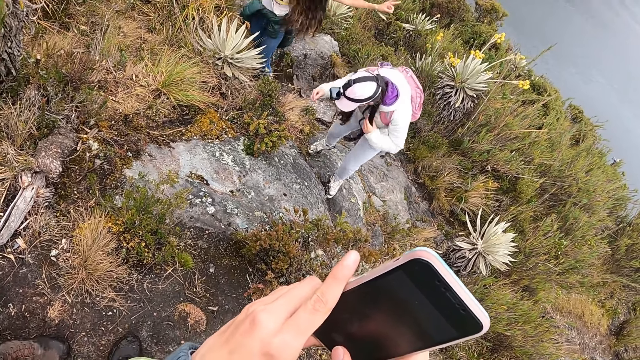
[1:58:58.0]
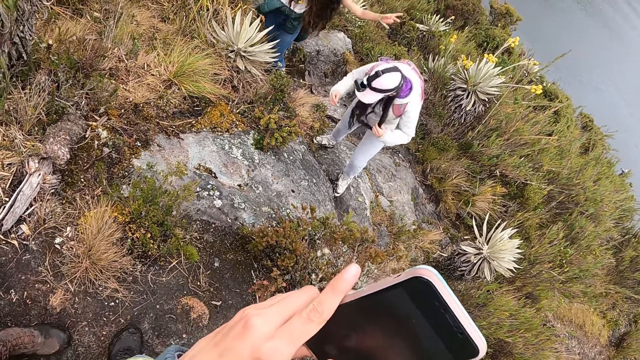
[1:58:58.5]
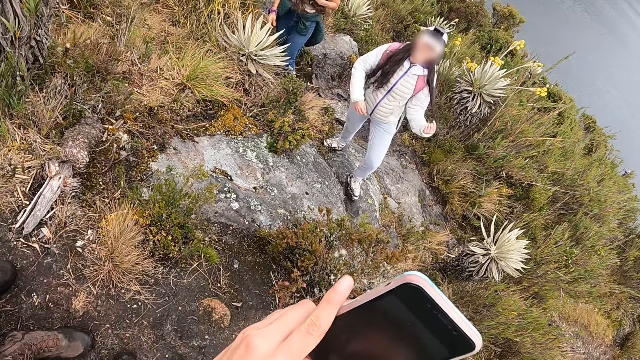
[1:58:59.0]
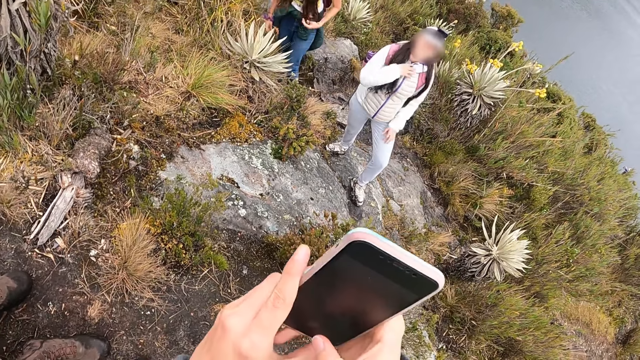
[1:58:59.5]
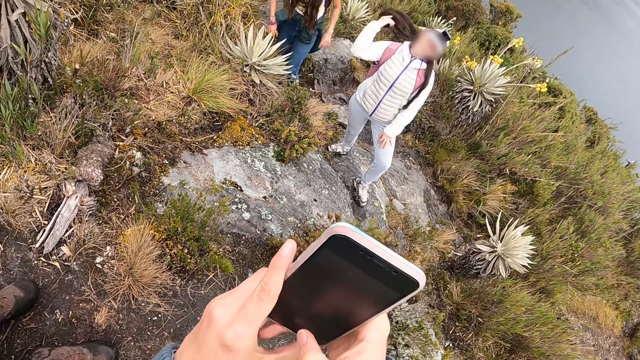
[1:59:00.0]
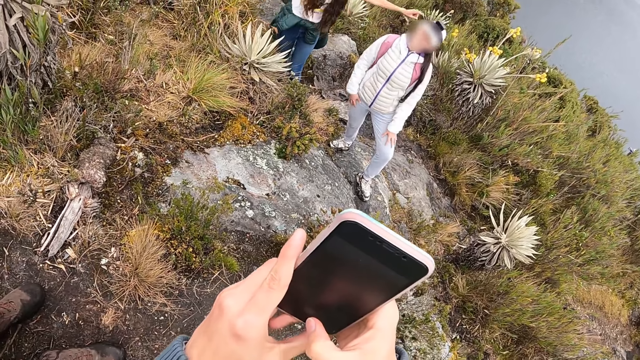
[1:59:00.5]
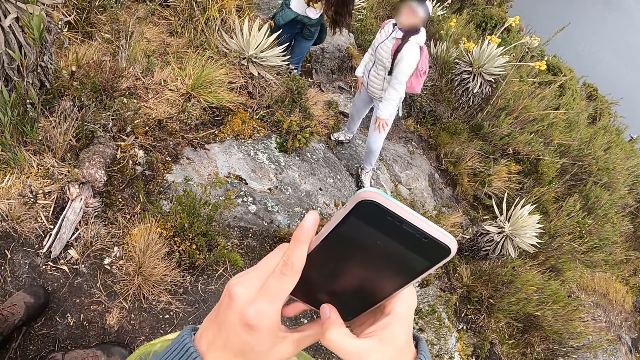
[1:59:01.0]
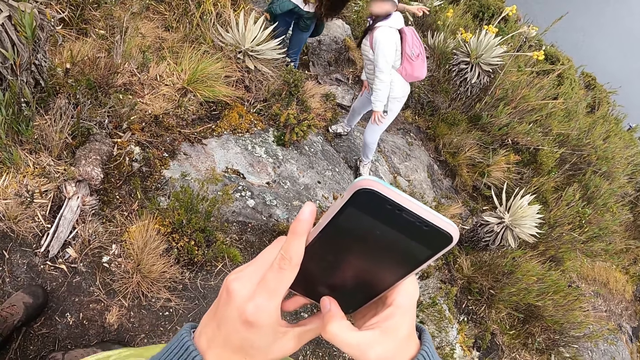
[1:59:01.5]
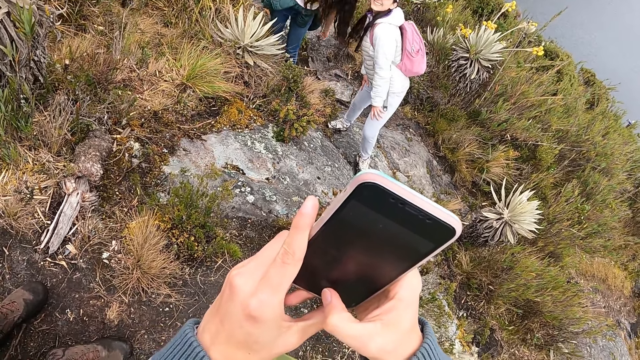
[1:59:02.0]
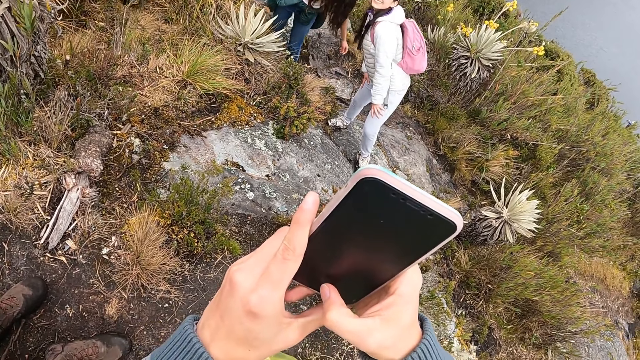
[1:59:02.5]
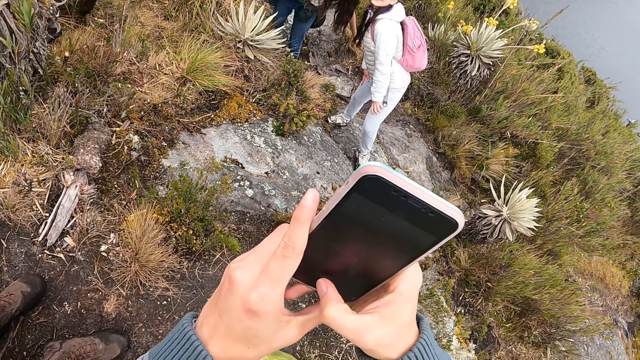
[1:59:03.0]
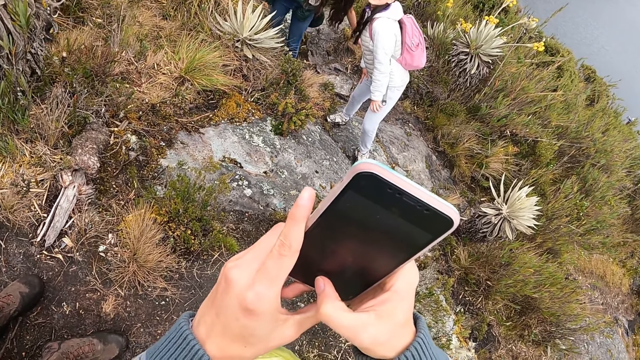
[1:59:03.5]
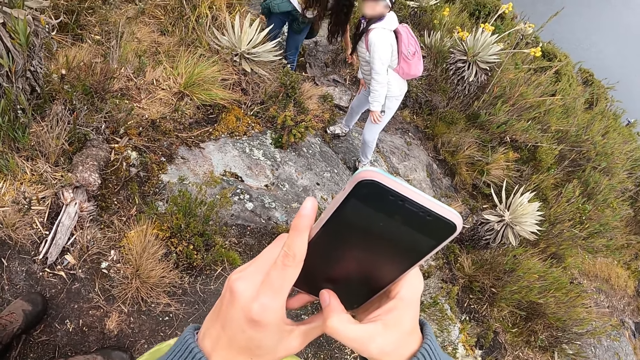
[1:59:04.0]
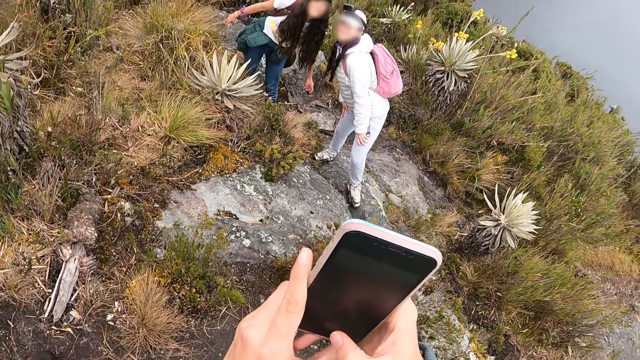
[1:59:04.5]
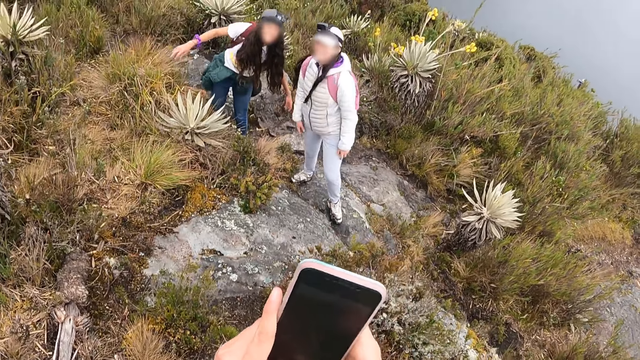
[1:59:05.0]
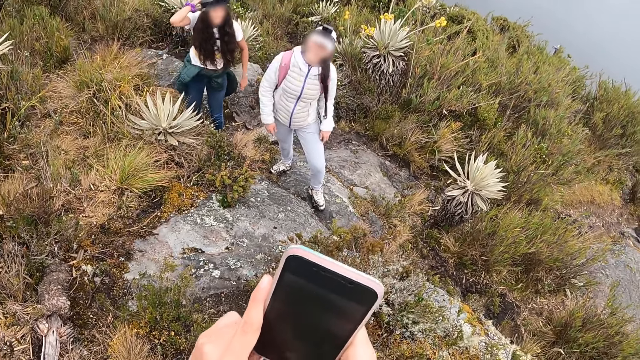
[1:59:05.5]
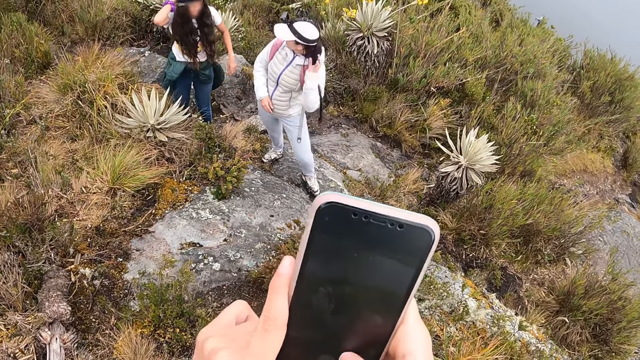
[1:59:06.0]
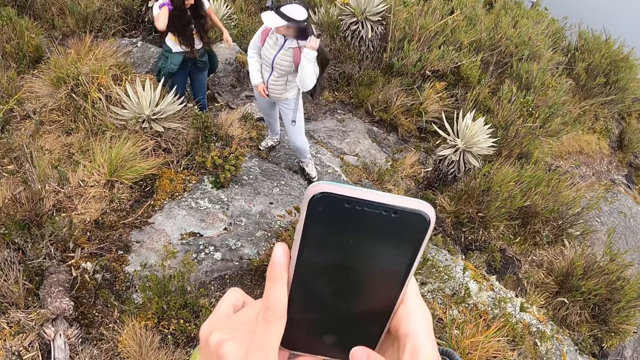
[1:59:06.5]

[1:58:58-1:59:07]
The camera wearer records a woman.

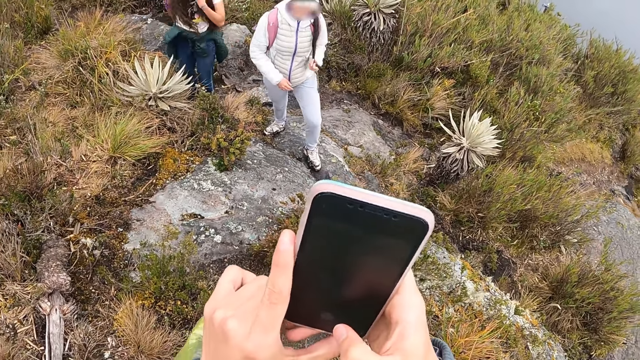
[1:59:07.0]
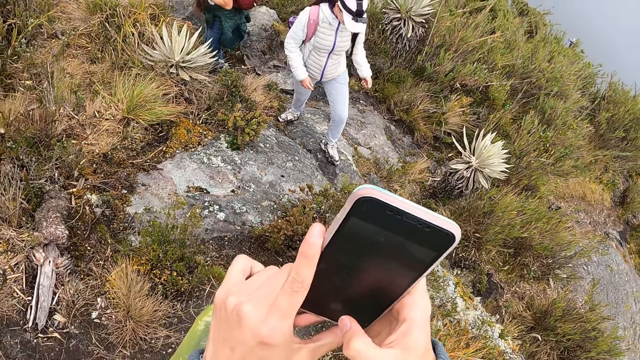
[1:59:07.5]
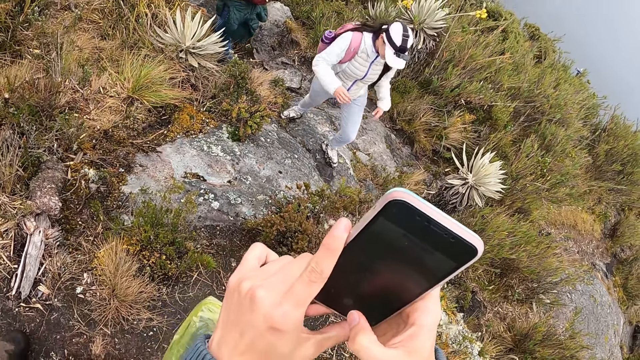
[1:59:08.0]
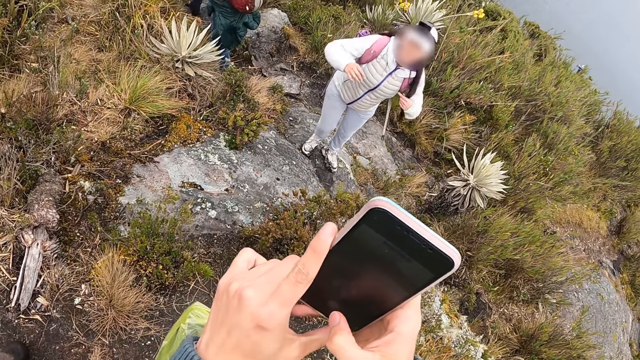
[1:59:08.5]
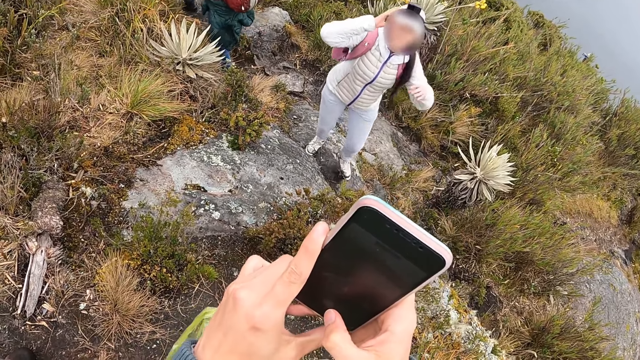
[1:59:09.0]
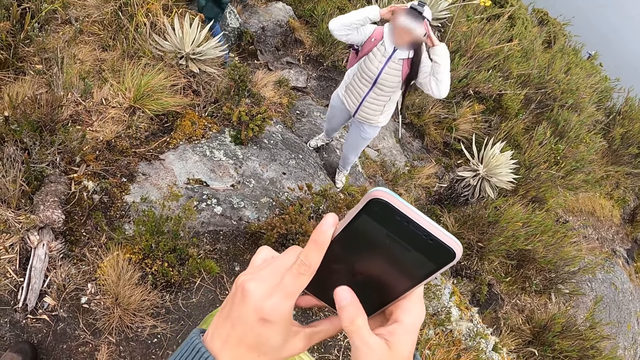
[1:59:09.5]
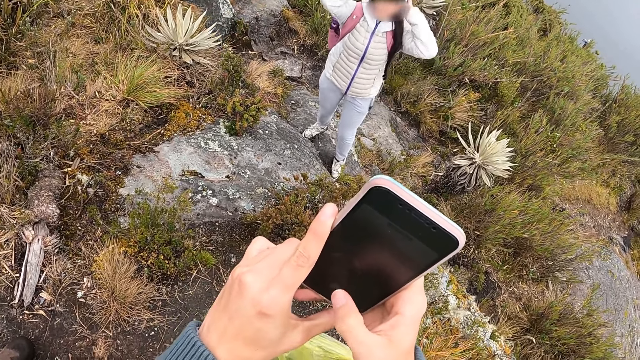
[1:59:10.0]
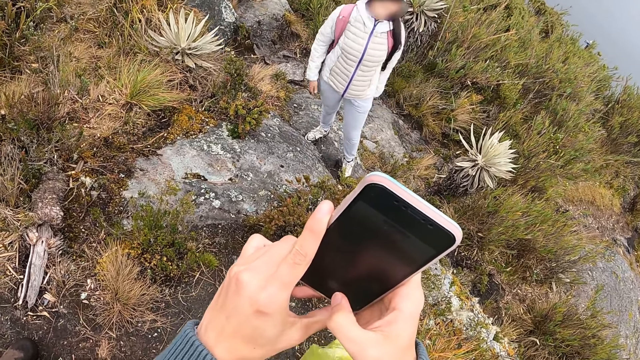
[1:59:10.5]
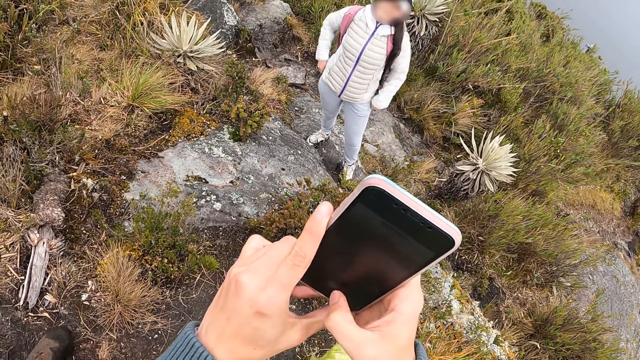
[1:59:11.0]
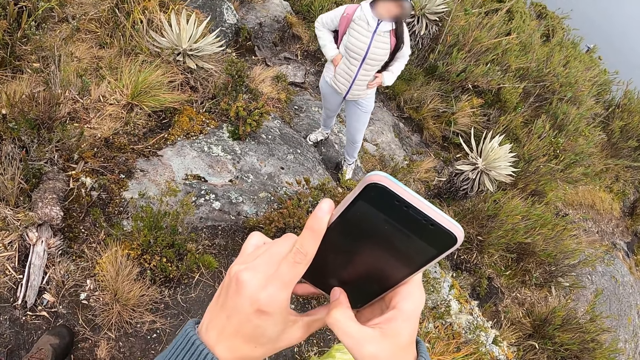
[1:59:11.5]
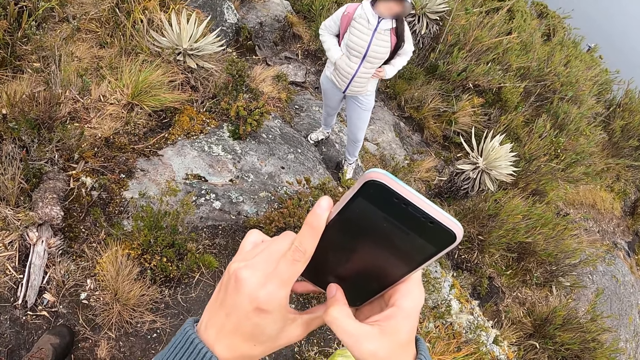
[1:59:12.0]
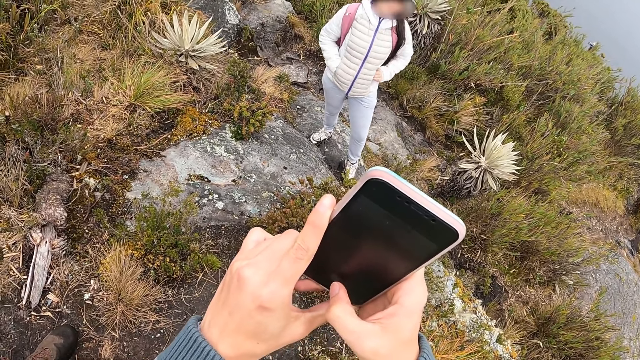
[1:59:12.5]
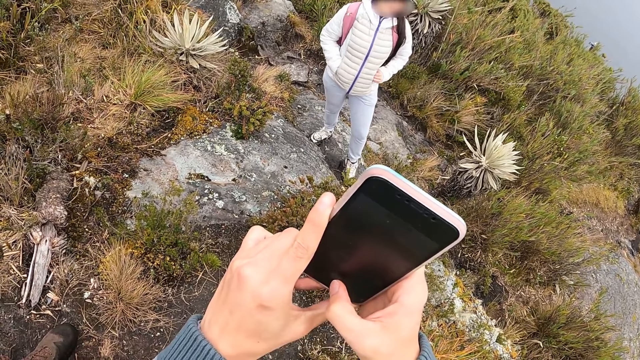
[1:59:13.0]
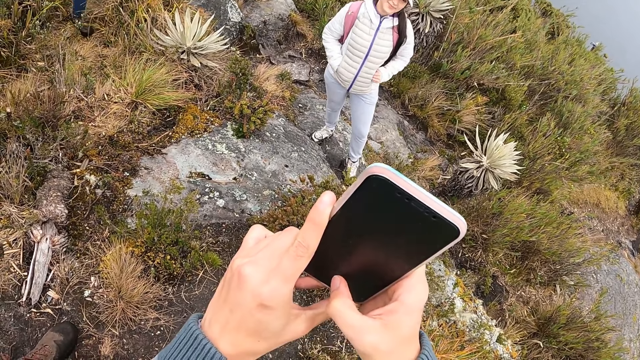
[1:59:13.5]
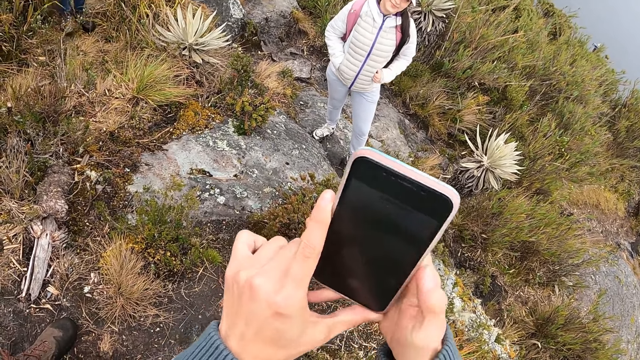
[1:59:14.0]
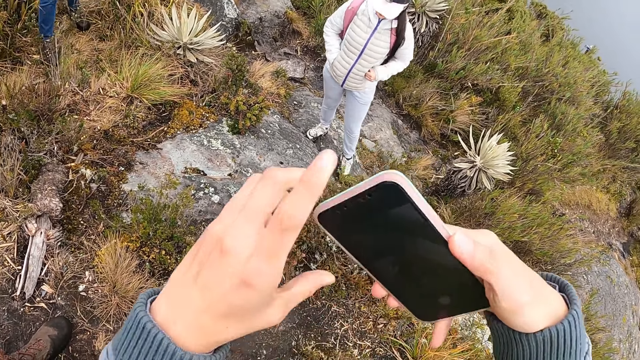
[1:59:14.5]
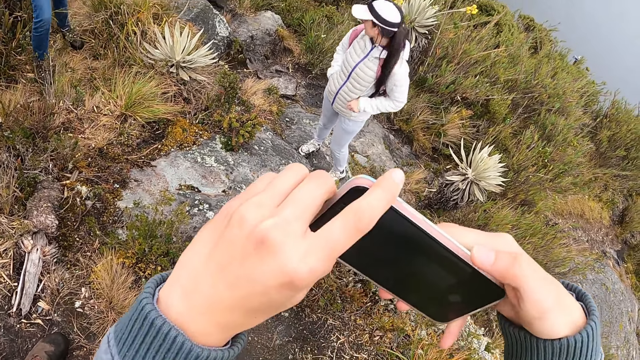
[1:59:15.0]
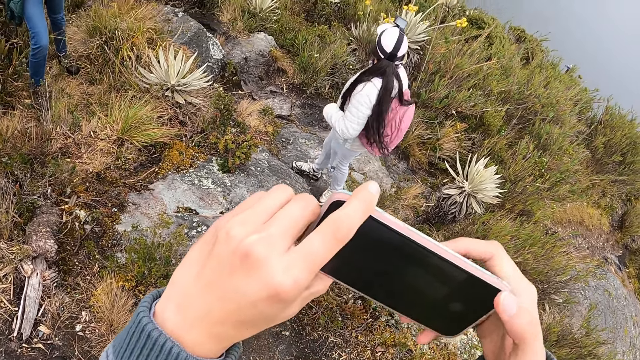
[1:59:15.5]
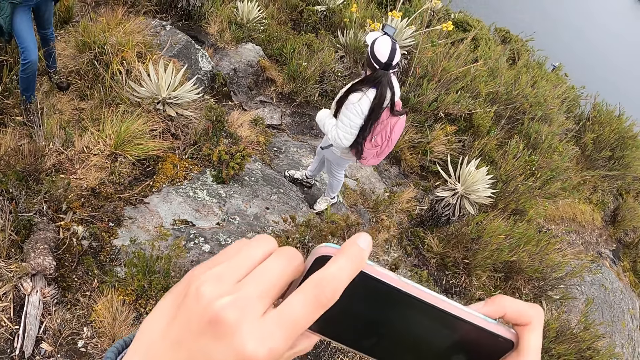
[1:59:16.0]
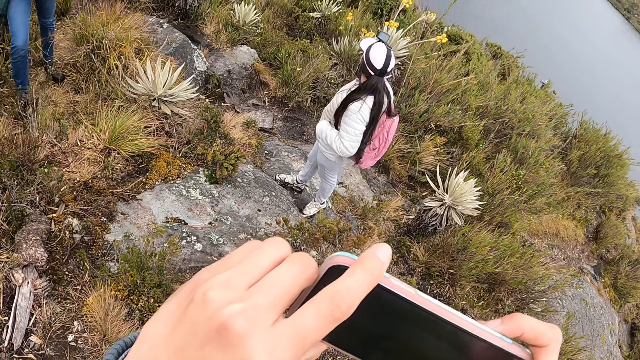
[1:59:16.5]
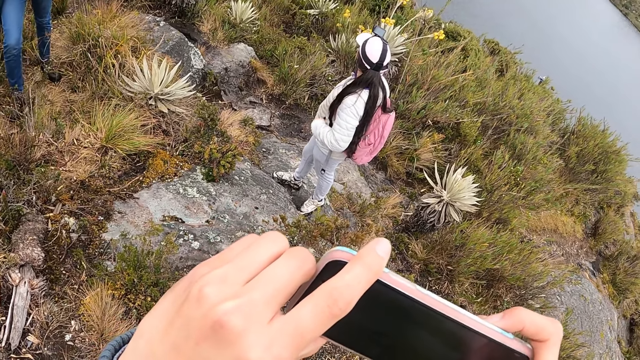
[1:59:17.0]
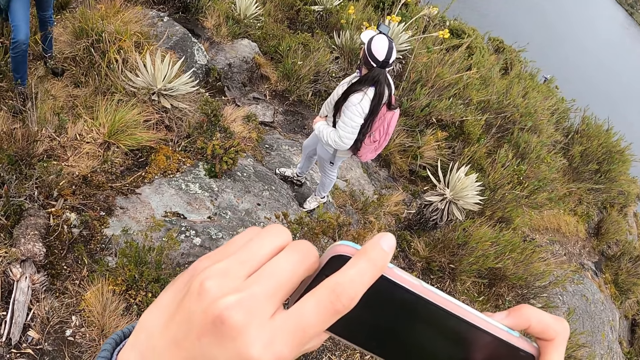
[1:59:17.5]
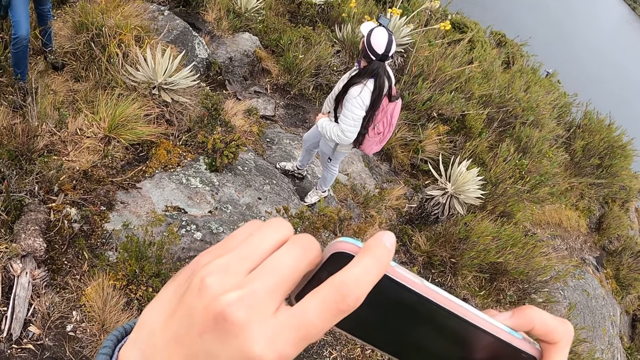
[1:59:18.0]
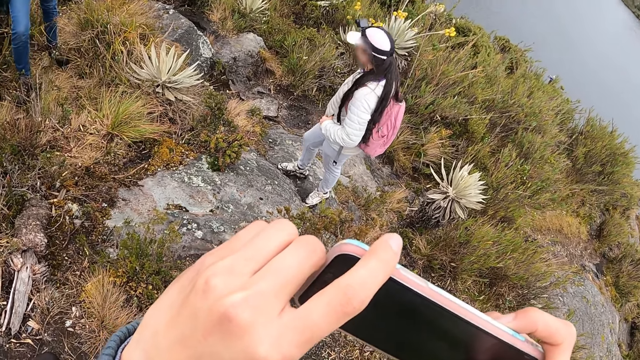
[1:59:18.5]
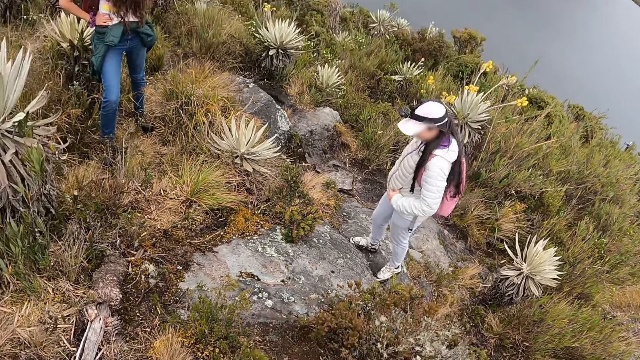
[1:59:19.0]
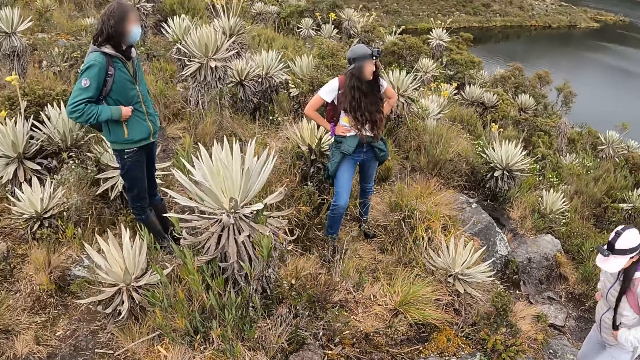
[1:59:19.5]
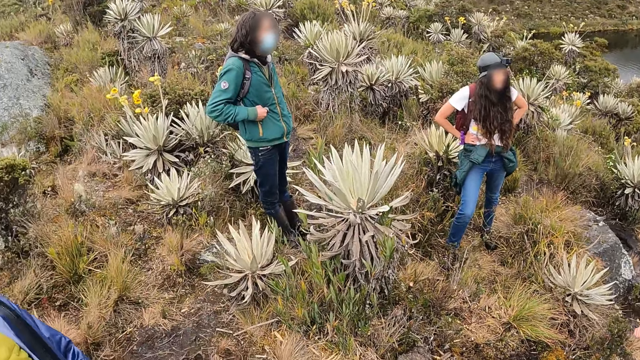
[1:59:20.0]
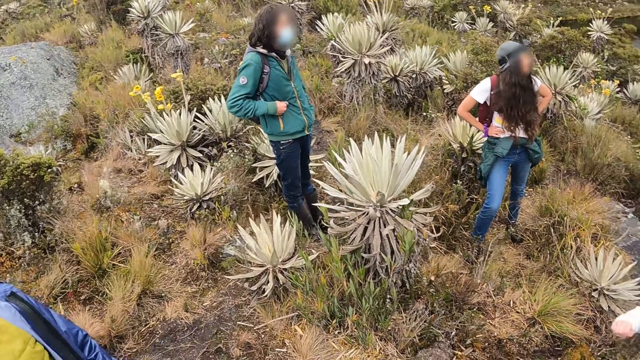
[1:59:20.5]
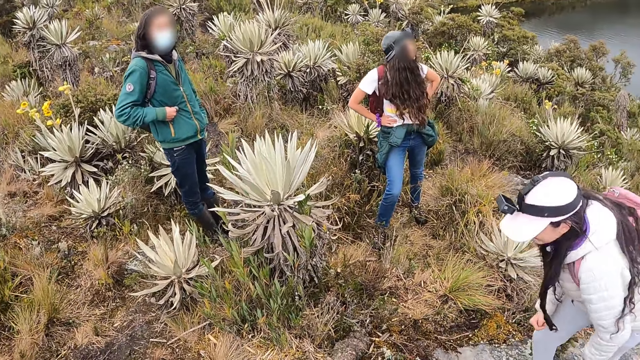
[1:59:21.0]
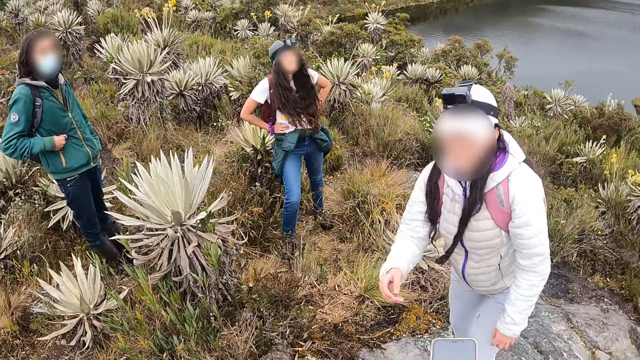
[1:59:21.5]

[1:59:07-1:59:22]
The woman touches the cap on her head with both hands. The woman puts both hands in her jacket pocket. The camera wearer tilts a phone with both hands. They record the woman. They look around.
